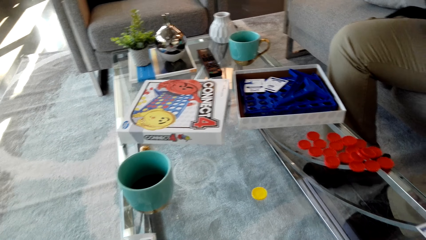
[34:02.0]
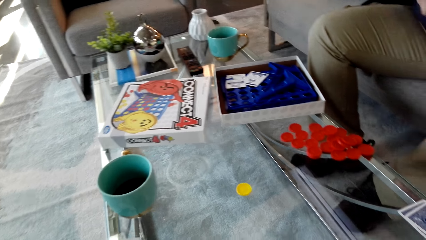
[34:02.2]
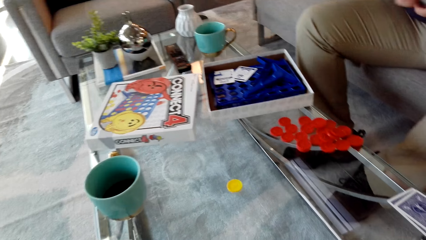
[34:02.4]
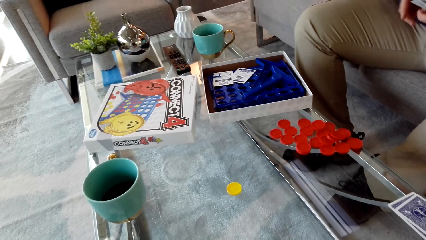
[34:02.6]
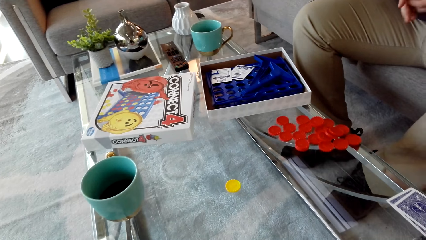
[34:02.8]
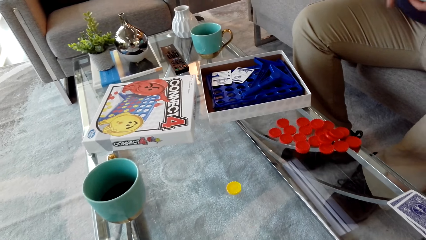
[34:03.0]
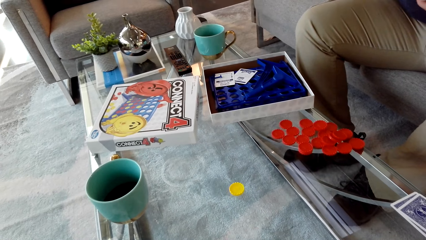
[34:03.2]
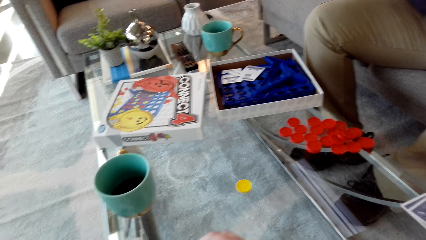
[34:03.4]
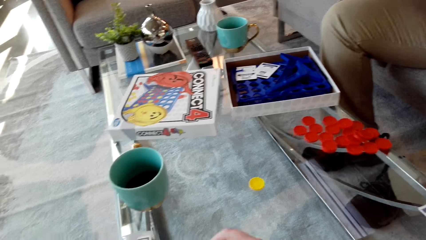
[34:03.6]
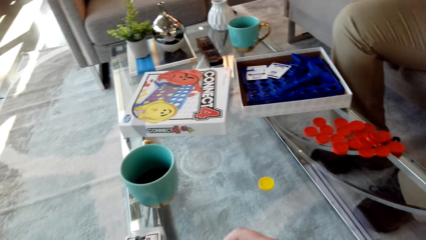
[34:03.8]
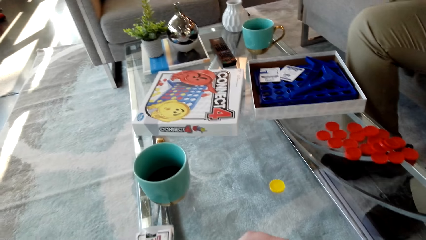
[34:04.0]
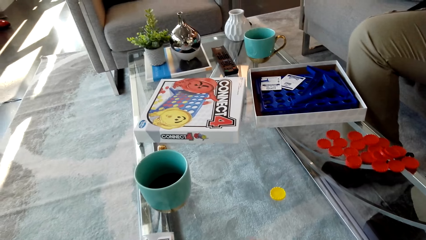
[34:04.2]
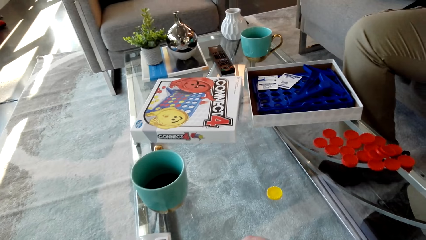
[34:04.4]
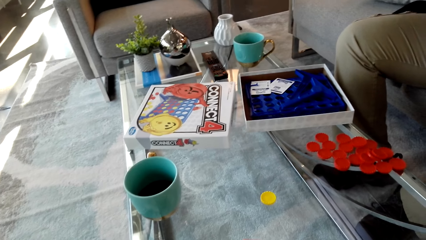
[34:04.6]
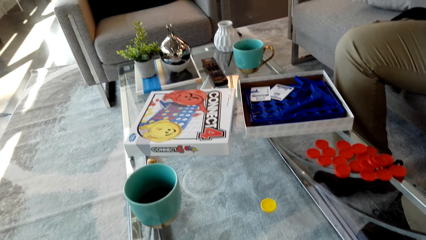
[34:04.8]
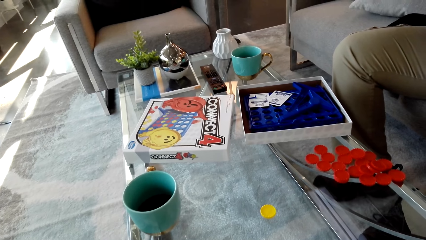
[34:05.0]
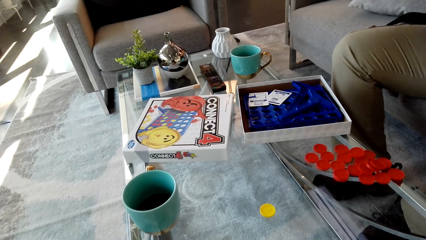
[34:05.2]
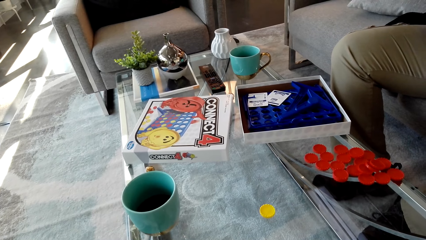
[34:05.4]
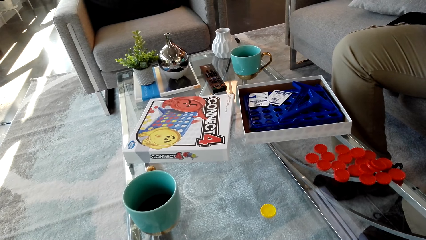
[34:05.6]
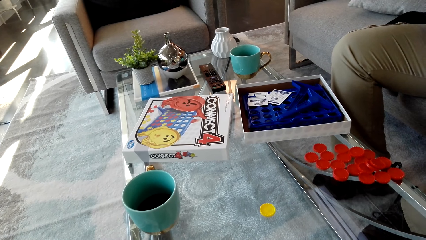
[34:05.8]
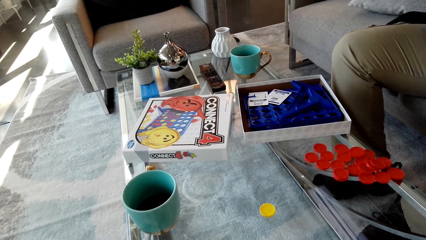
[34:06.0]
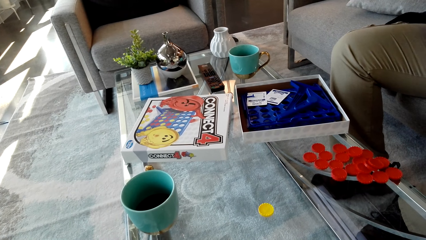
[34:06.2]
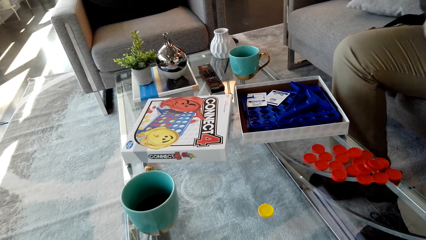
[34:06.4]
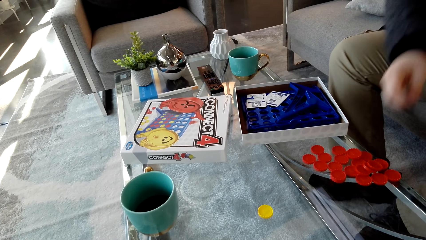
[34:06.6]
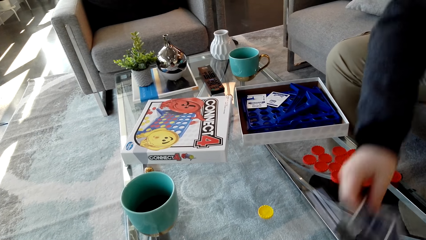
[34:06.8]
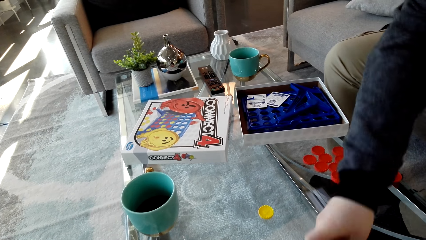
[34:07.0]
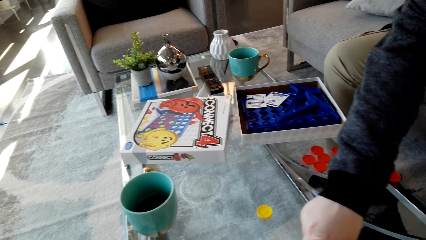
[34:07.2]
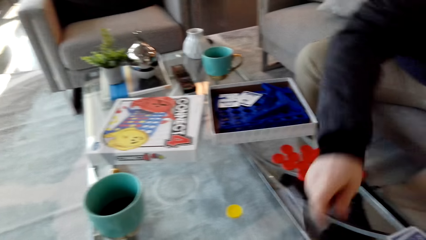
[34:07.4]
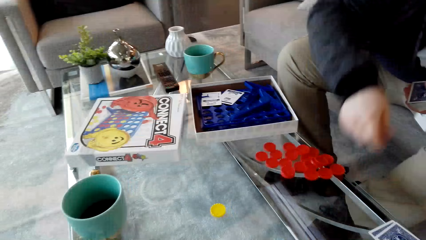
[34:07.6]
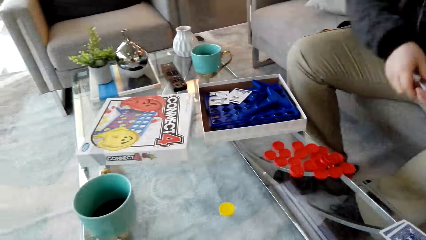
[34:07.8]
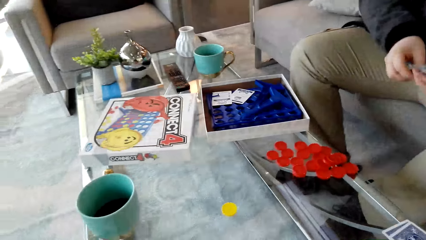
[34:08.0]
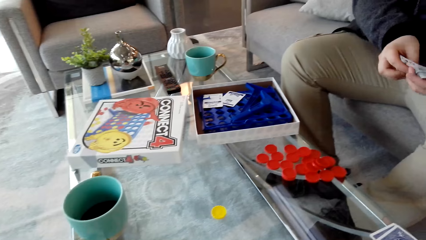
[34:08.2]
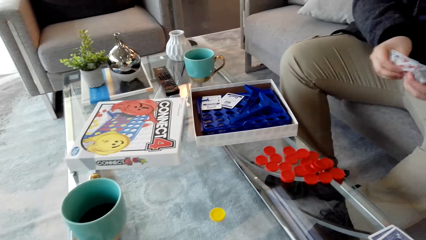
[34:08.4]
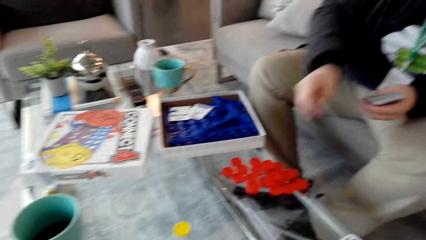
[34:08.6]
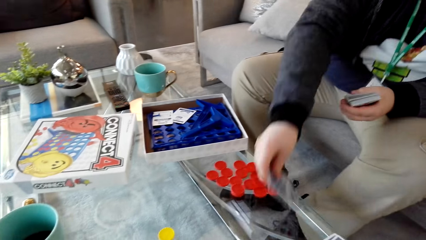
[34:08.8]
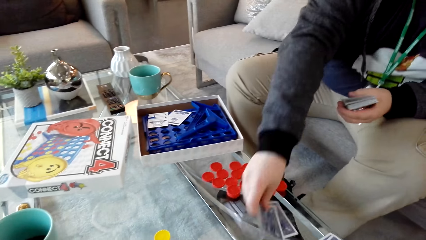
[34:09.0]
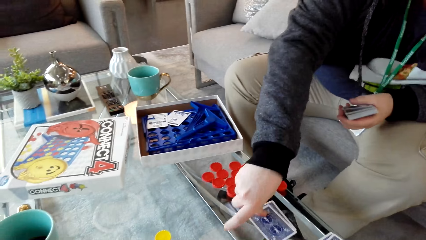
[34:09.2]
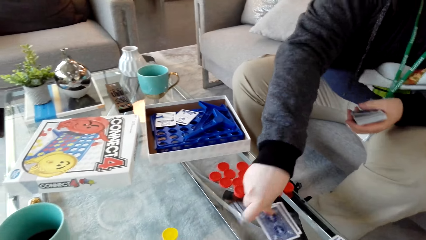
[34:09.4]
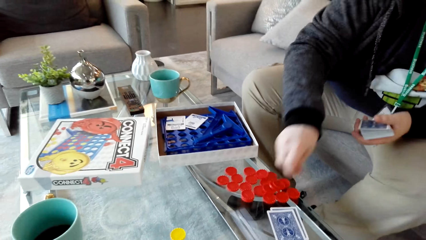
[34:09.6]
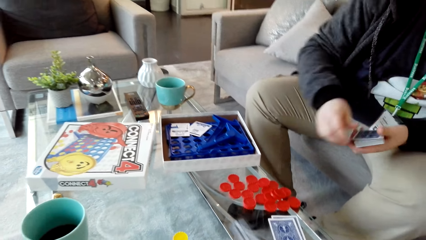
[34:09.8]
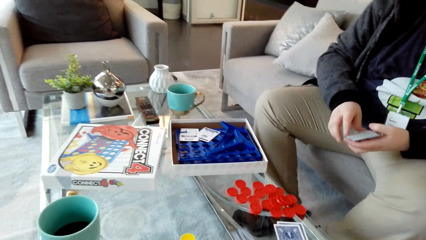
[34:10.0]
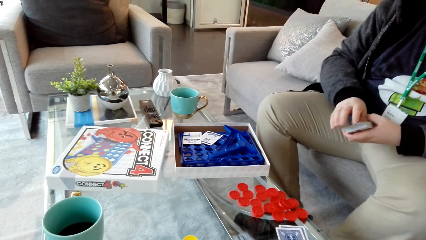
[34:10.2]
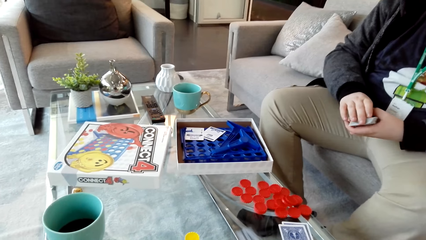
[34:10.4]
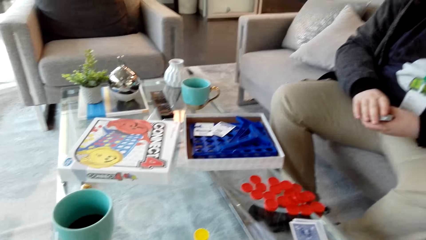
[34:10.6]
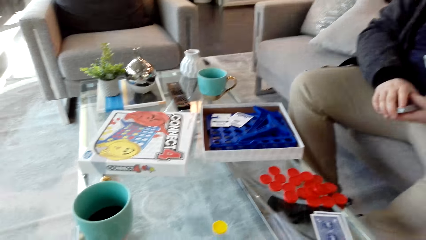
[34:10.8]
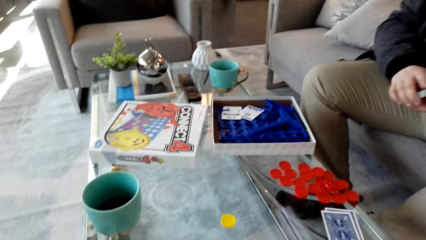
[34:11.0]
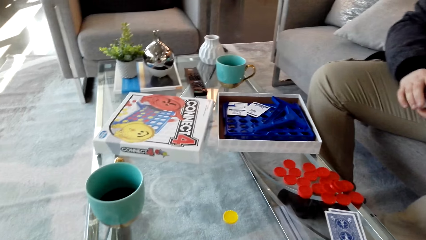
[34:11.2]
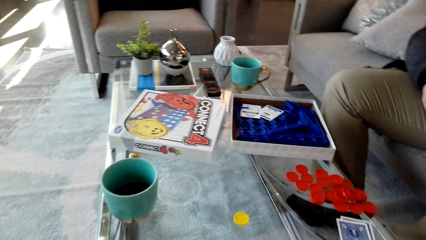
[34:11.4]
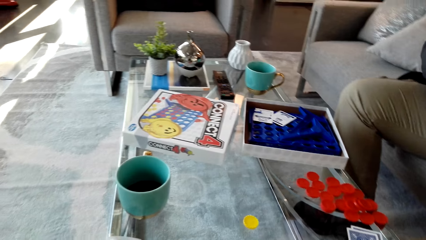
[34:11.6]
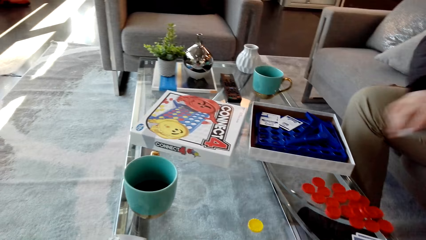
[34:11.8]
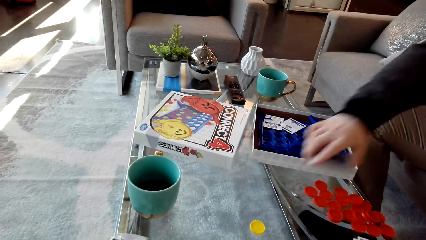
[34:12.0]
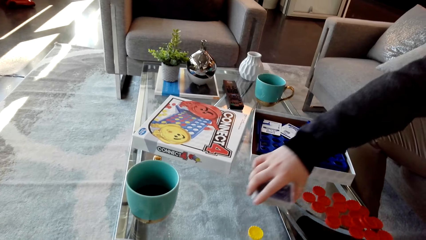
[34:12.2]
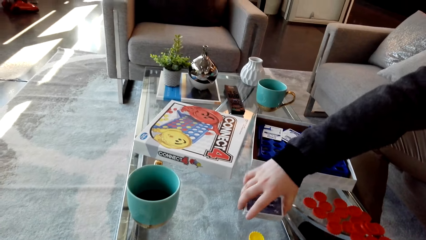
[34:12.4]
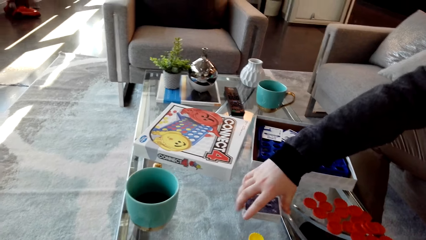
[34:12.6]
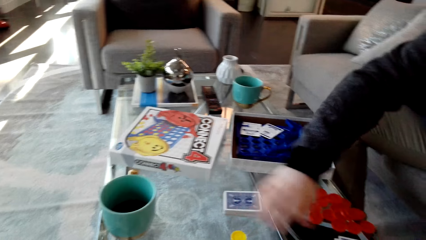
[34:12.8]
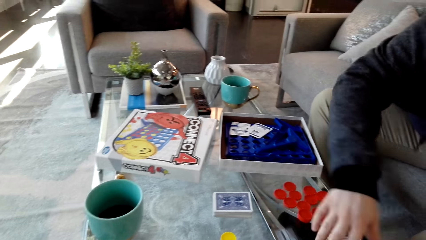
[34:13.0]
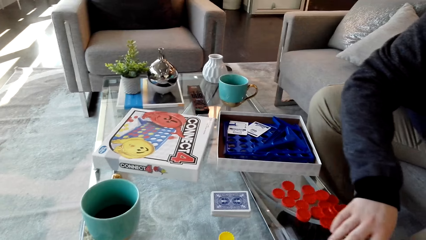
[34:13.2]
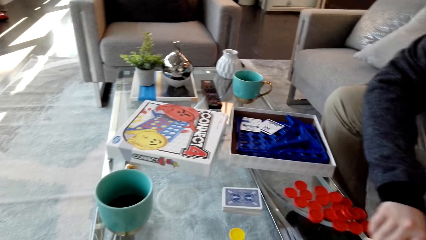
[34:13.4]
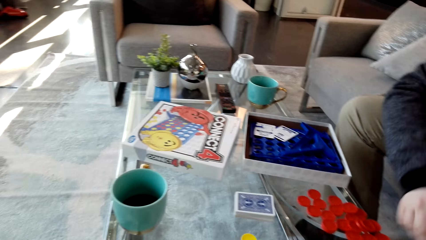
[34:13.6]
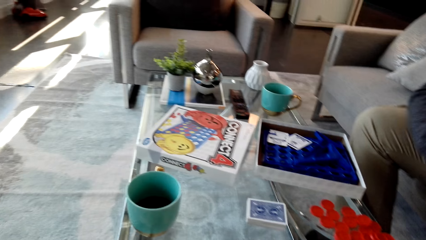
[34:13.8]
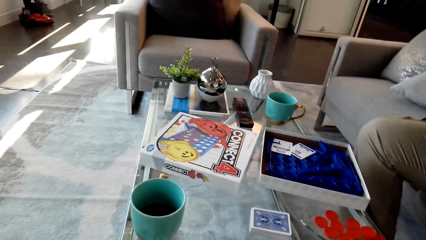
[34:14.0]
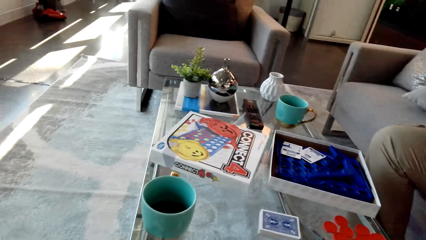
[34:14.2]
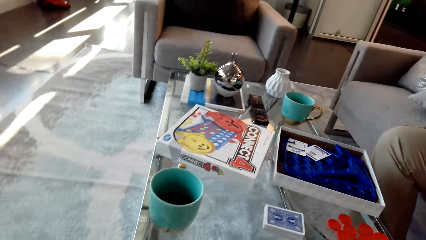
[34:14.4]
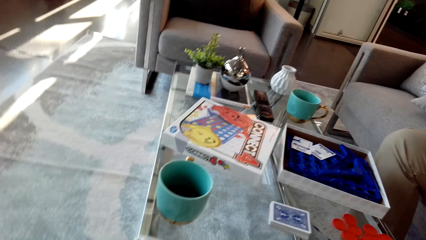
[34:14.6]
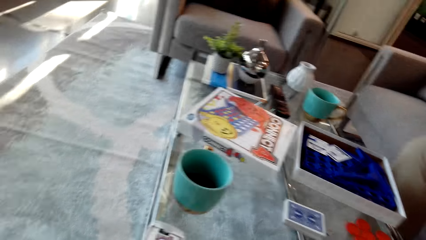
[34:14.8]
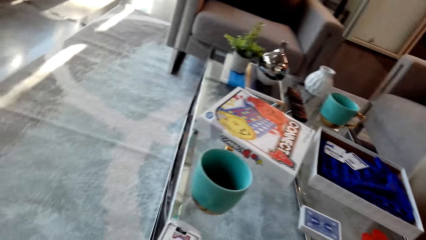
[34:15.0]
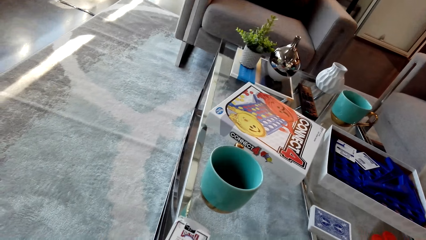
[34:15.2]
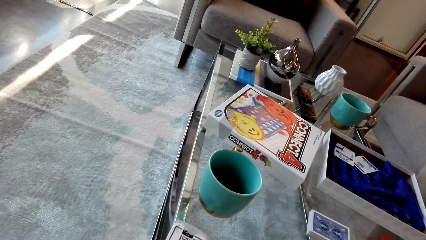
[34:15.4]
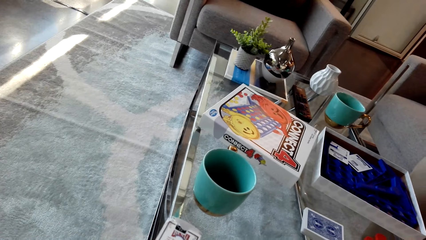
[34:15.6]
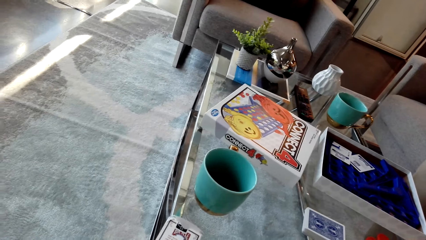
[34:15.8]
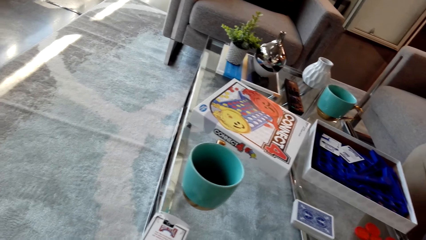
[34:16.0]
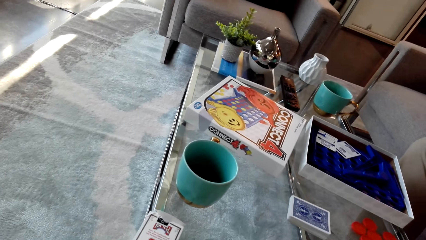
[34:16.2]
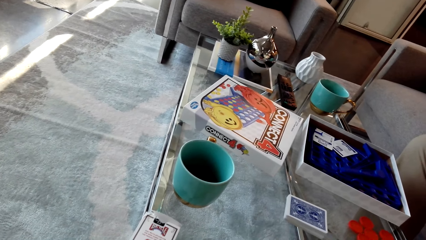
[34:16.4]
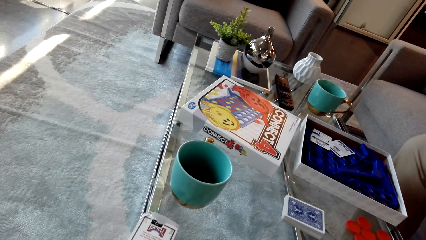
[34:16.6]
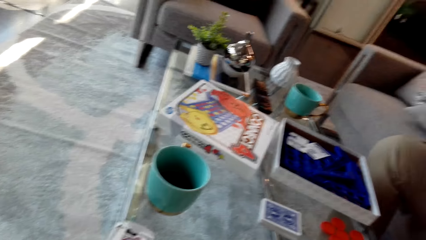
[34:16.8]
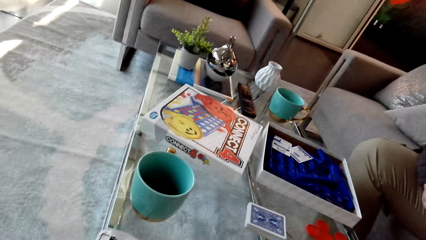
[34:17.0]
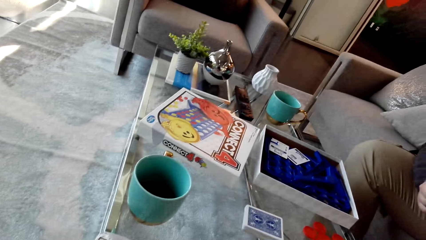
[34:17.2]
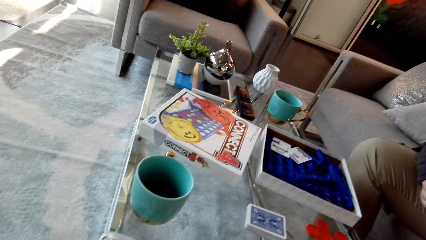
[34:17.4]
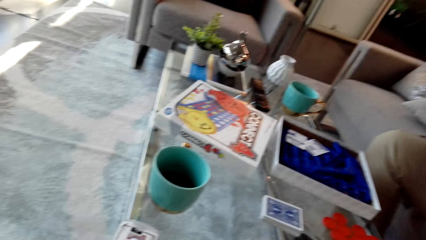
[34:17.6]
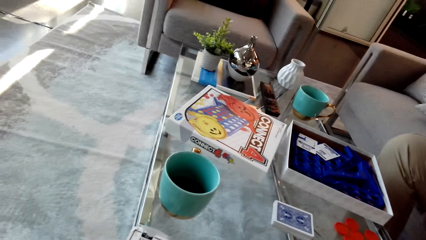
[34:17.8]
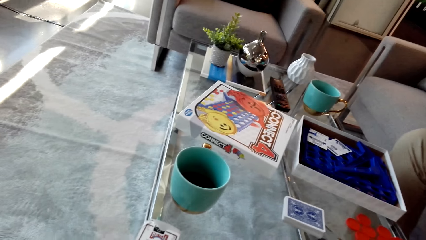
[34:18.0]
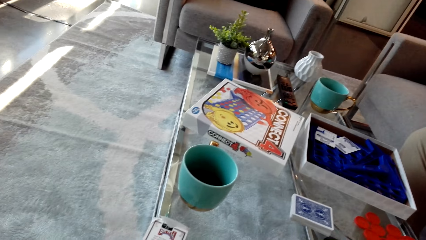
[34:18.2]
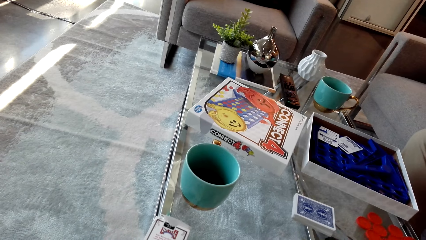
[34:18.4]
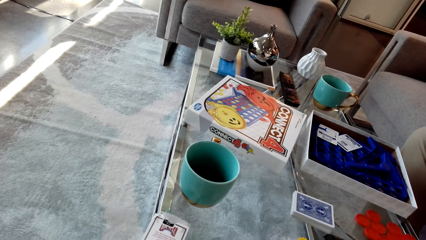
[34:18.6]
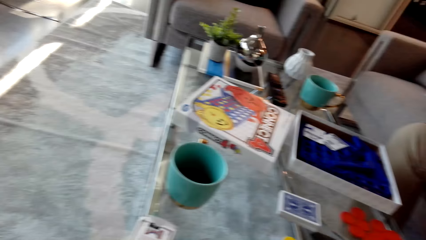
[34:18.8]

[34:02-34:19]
The camera wearer talks. A man places a card on the table. The man picks up the cards. The man takes a card from his hand. The man places the card on the table. The man examines the cards. The man puts the pack on the table. The man picks a card from the table. The camera wearer looks around.
